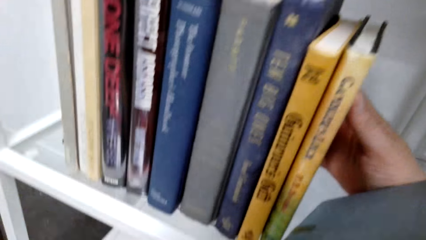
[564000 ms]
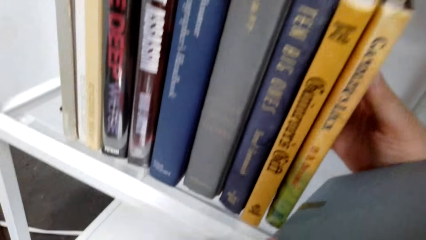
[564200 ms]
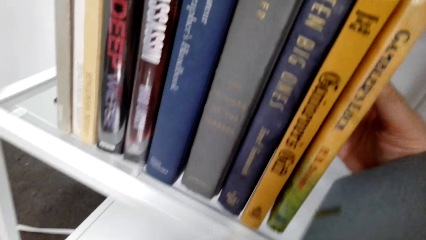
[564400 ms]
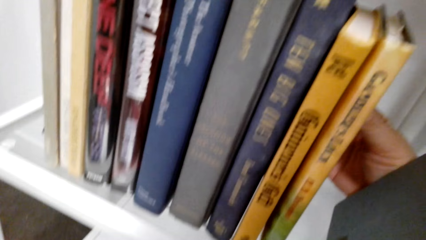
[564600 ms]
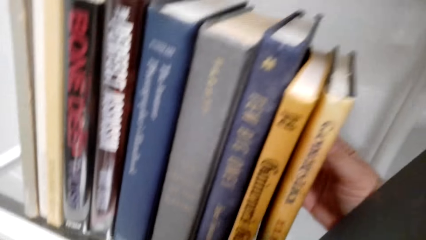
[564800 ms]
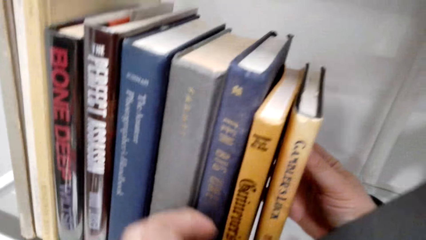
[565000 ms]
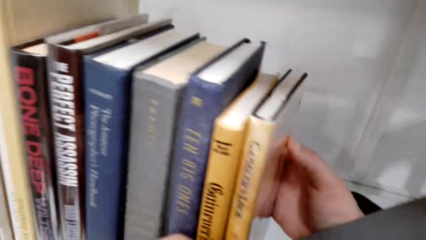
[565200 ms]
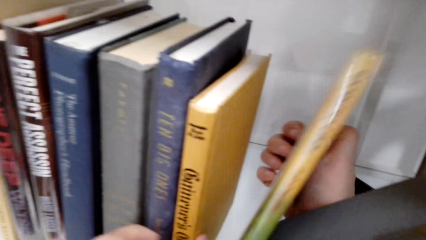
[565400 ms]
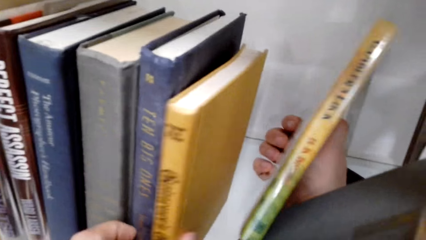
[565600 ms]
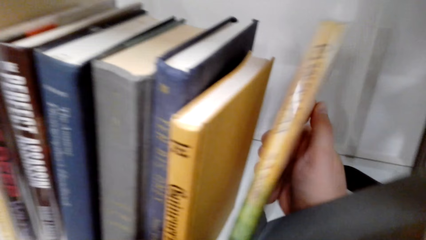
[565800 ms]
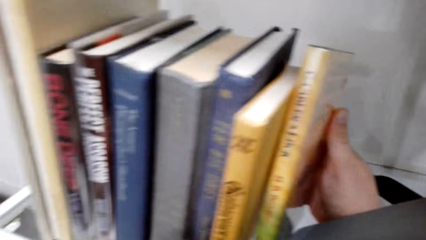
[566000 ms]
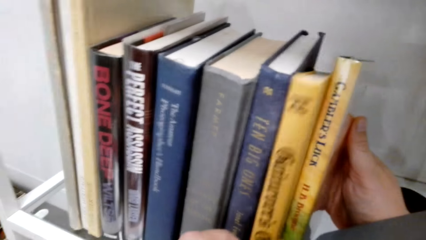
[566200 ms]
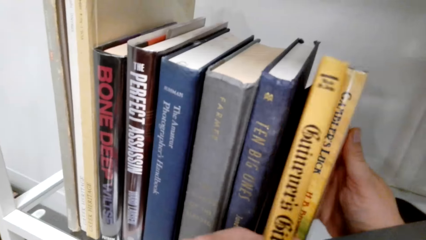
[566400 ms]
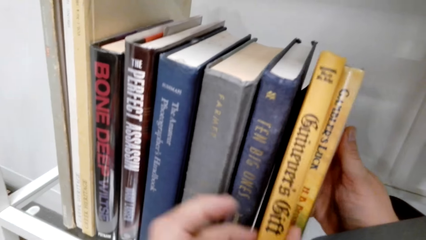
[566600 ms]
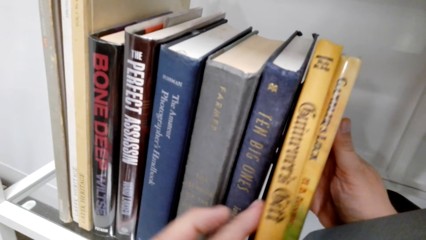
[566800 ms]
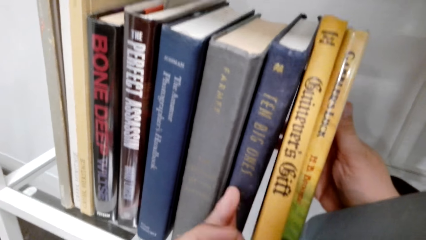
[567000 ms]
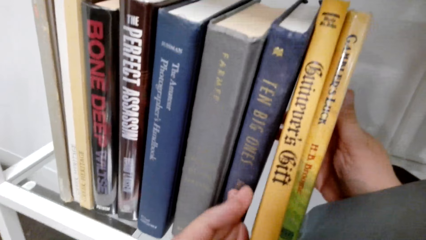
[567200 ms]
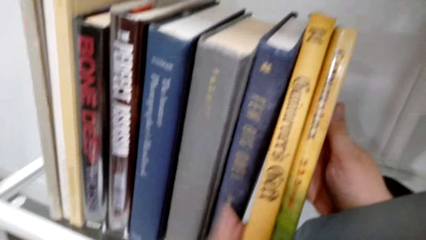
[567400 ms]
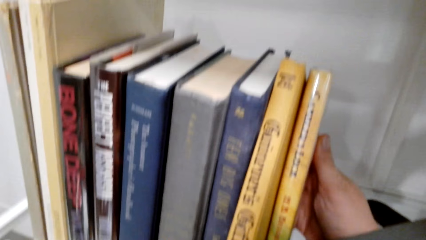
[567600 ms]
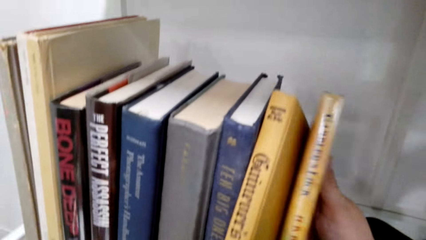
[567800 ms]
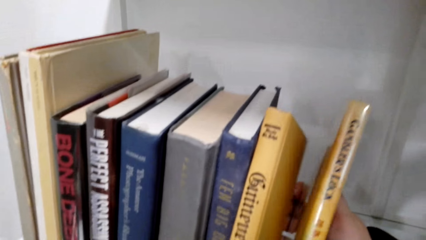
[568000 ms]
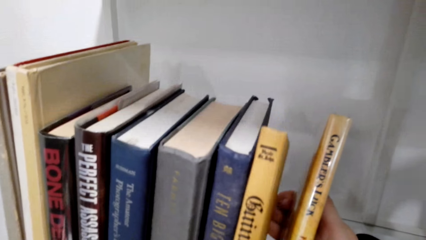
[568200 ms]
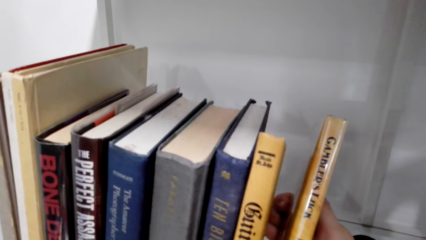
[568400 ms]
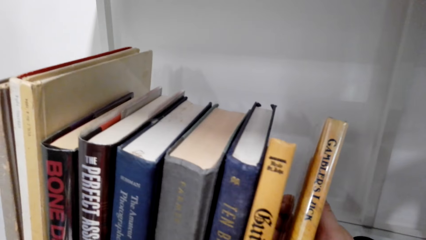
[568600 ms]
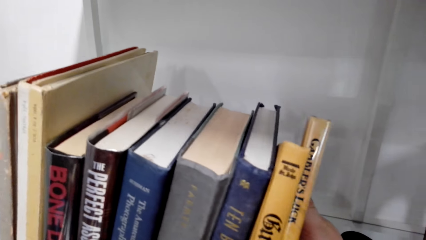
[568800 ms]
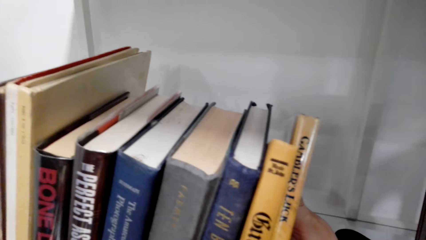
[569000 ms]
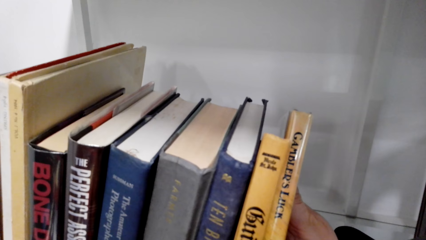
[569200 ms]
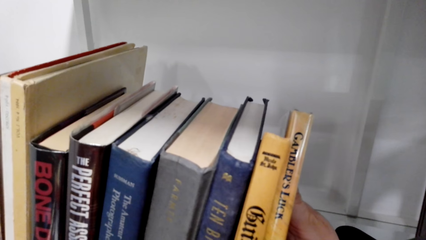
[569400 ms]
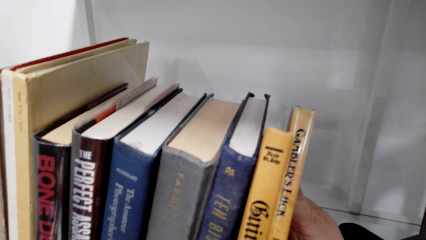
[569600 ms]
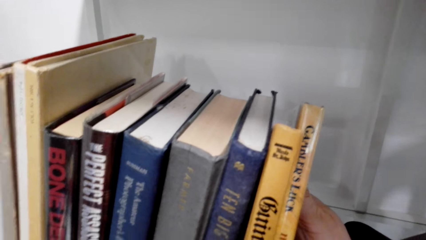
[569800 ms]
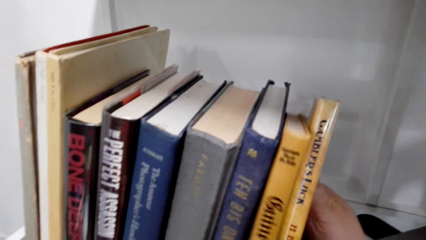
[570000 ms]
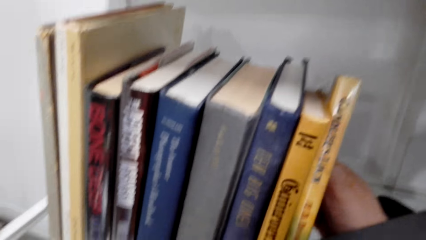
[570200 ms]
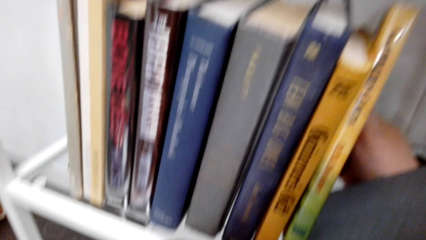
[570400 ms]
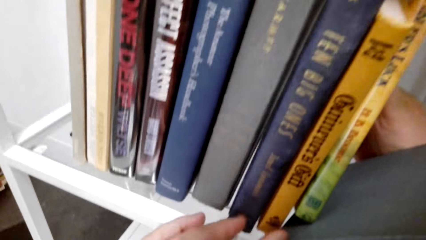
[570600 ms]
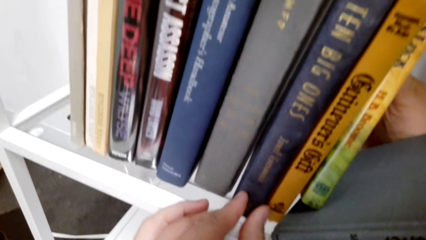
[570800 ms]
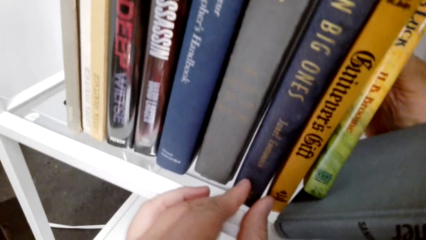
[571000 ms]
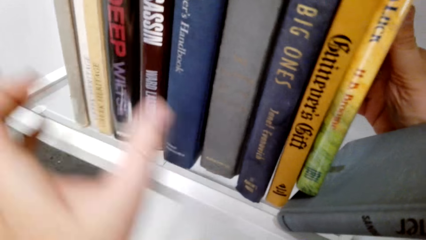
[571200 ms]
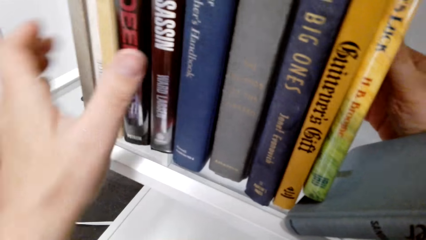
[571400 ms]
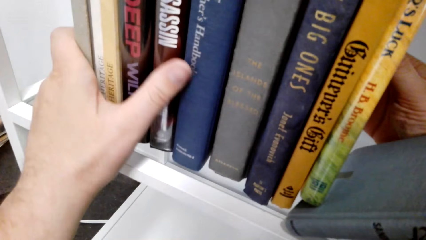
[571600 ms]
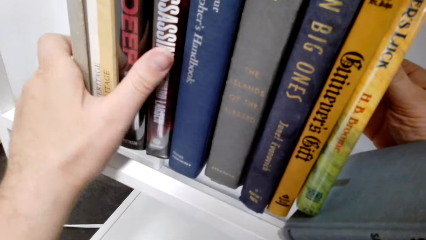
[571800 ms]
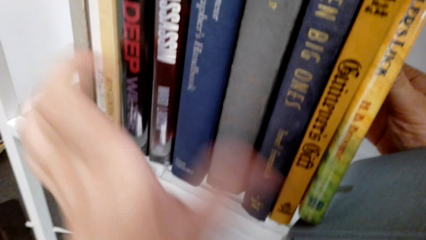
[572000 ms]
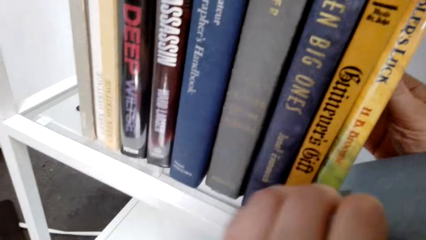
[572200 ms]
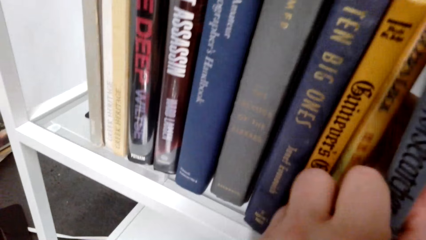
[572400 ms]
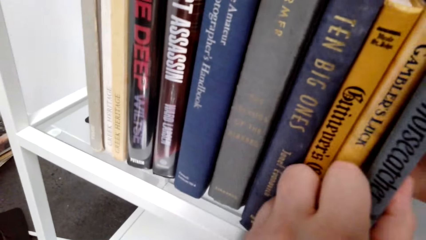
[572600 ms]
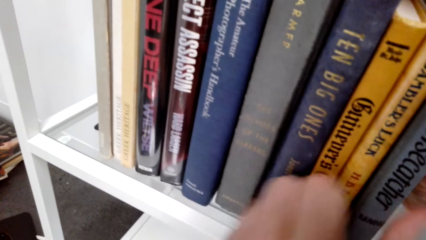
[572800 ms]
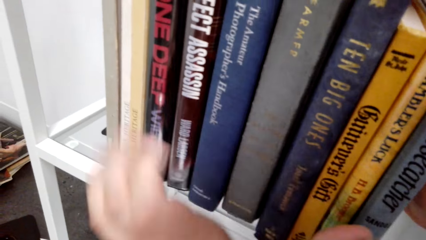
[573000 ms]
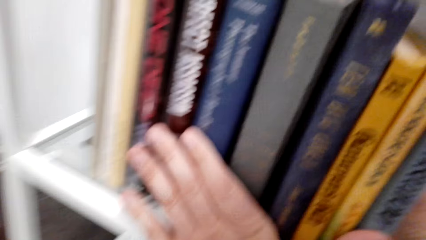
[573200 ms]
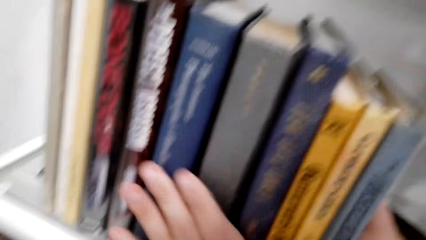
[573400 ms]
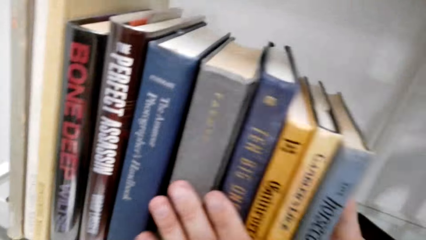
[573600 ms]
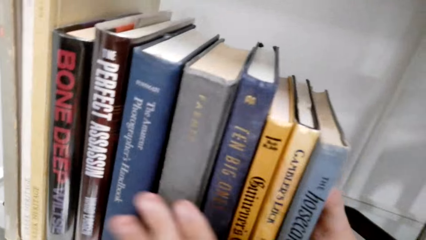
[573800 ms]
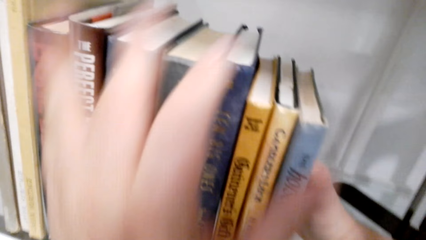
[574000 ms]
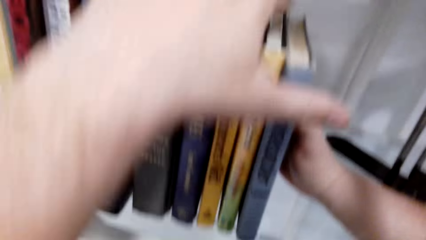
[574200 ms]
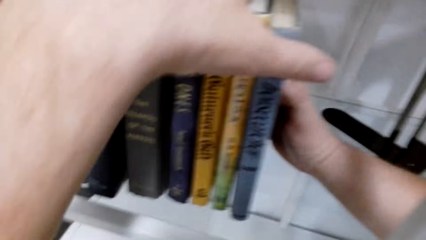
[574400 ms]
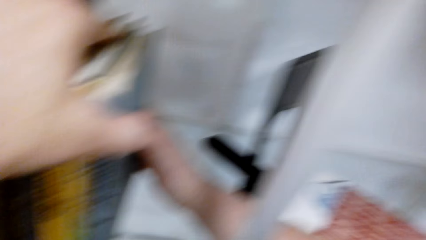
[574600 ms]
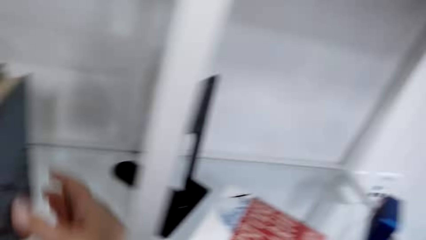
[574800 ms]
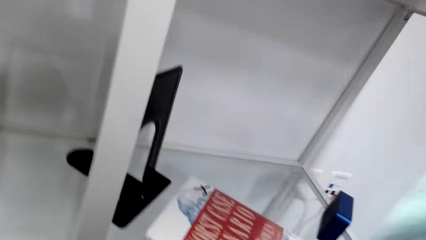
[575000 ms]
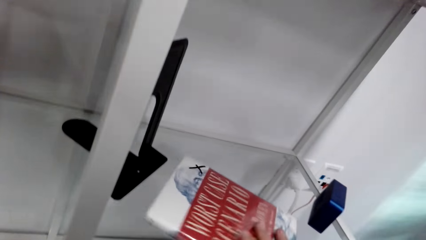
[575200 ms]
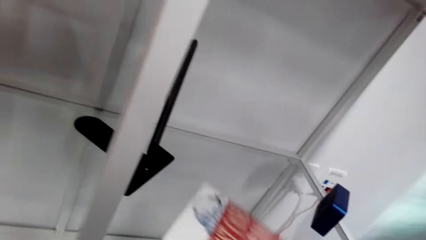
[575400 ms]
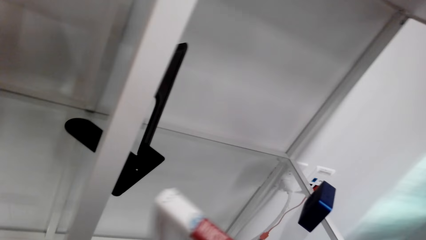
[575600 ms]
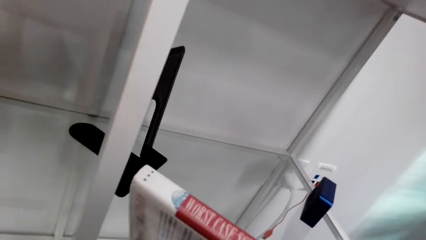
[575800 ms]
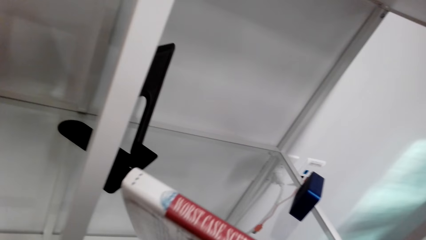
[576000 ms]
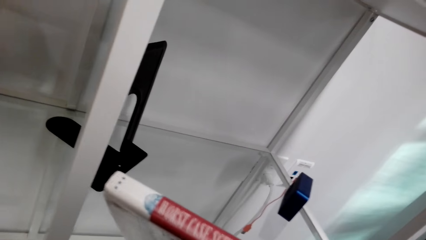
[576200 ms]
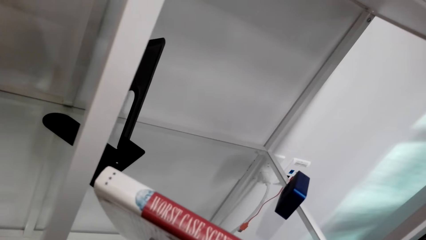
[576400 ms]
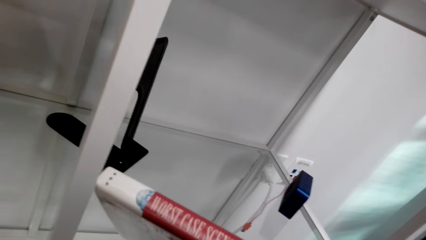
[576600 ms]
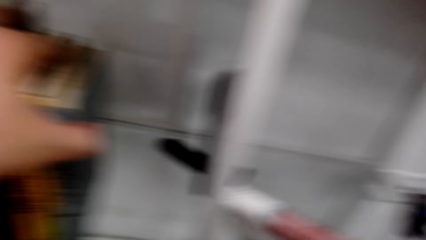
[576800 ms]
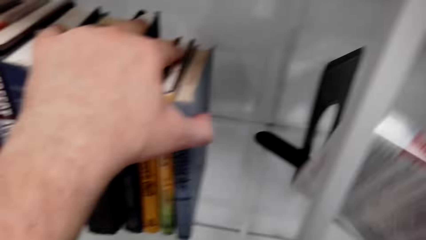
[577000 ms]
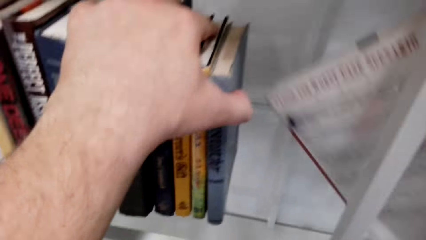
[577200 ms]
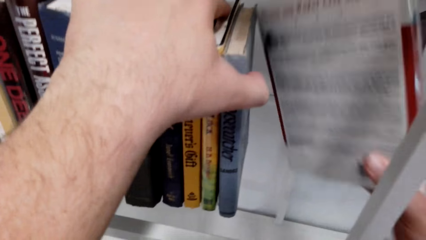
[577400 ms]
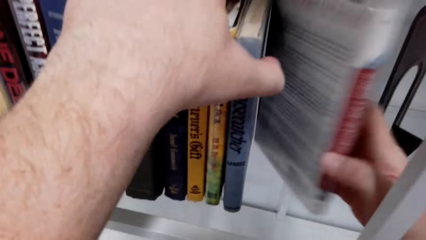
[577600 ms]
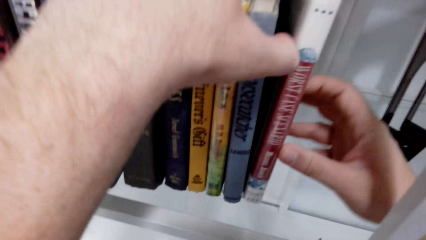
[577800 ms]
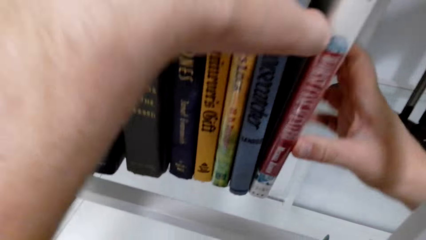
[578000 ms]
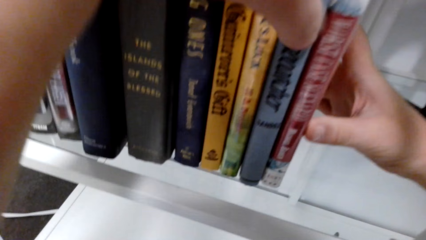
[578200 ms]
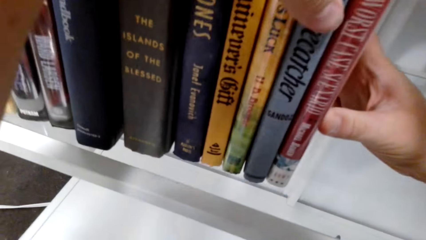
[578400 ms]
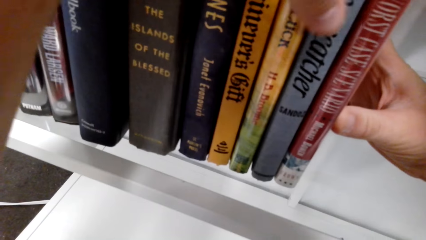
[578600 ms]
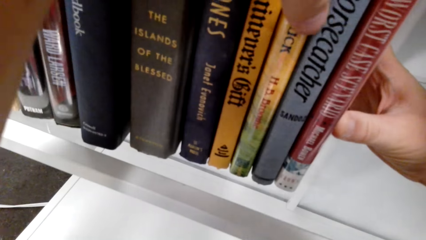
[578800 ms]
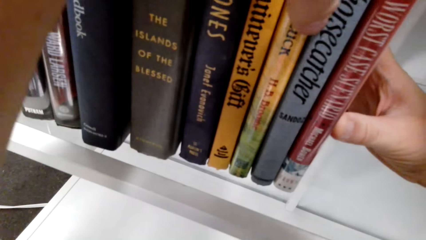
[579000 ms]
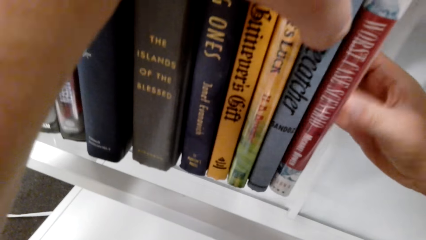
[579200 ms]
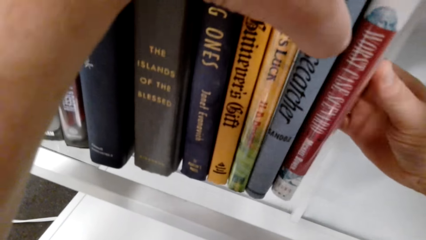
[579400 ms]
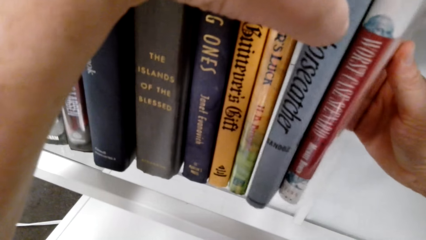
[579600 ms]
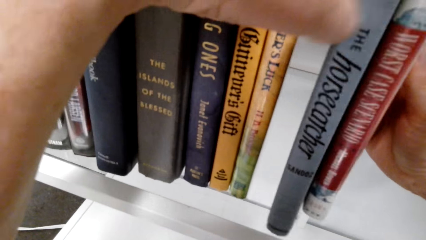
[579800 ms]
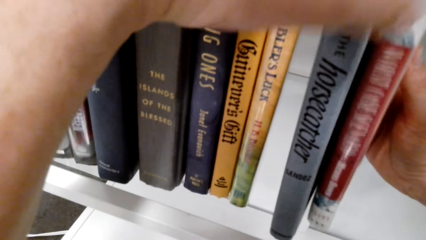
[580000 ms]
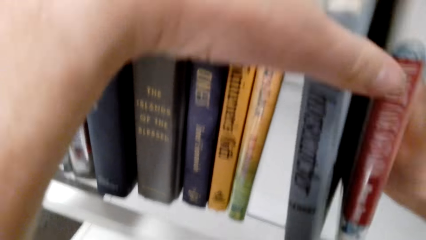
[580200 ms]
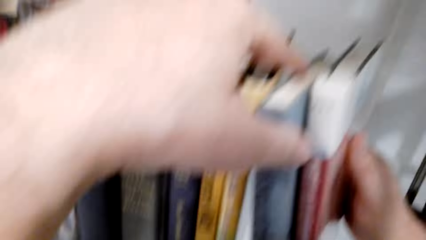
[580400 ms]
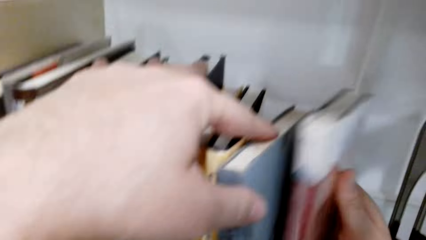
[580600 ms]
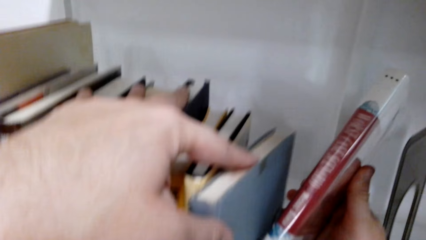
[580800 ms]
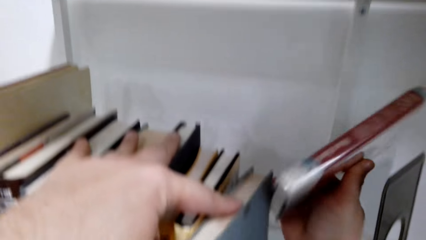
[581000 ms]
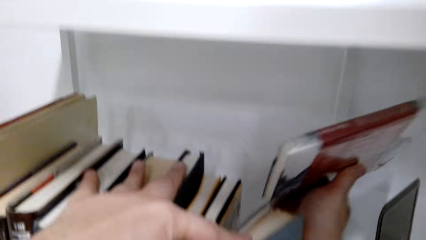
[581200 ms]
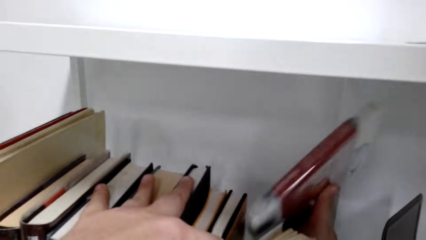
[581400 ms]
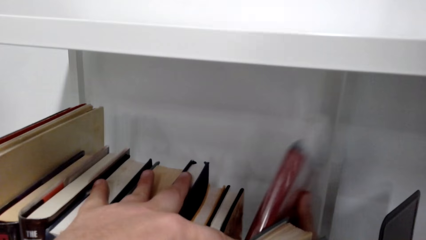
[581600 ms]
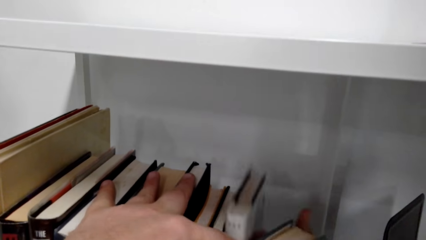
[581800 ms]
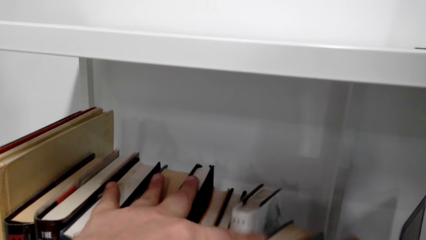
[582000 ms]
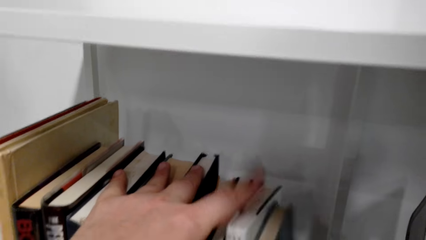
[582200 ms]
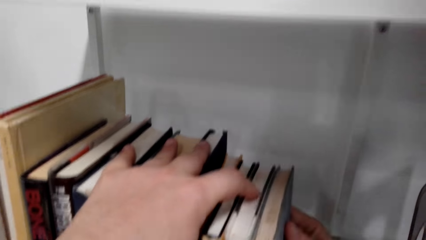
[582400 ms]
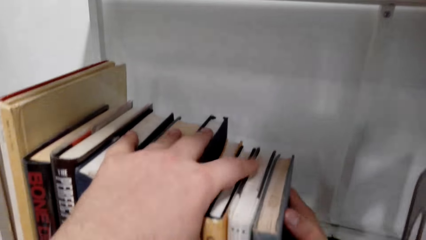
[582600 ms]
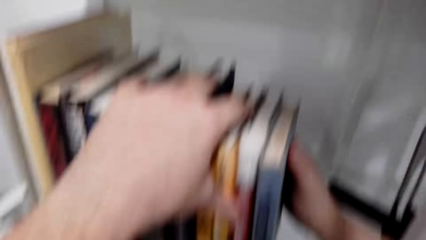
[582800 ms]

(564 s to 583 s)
The camera wearer picks up the book from the shelf with the right hand. They stack the book on the shelf, arrange the books on the shelf, and move the book on the shelf.
